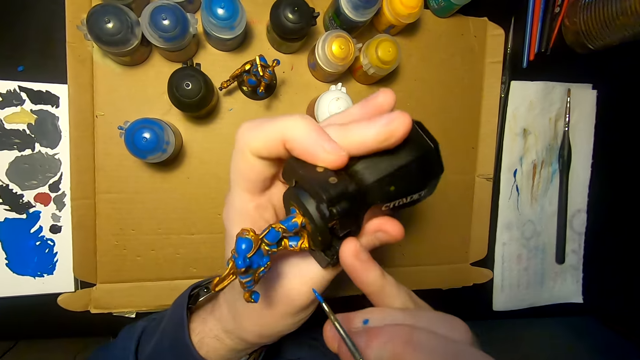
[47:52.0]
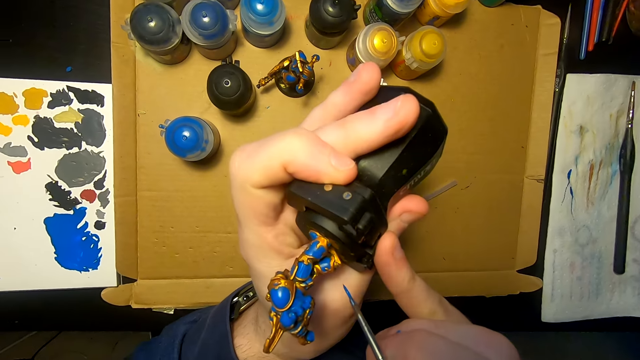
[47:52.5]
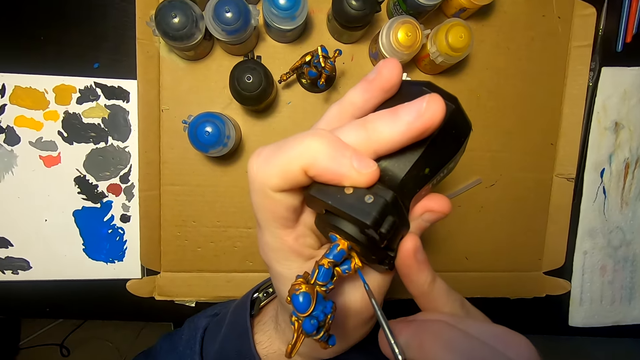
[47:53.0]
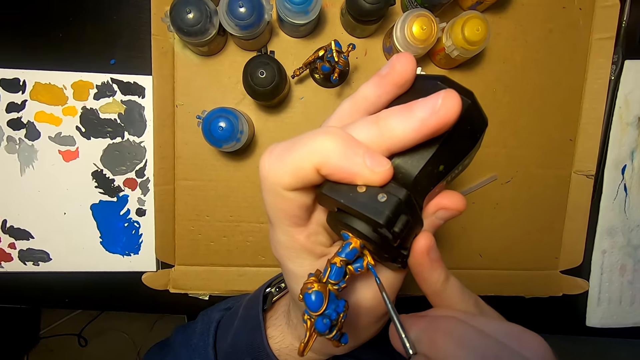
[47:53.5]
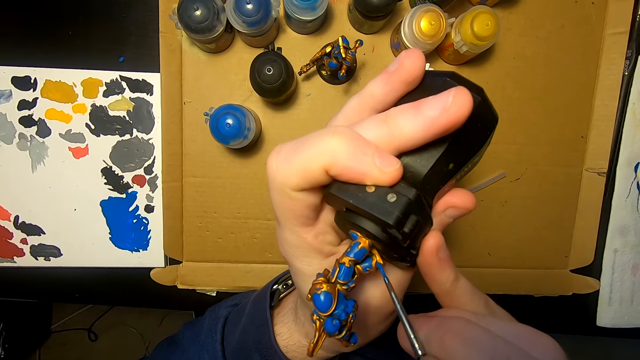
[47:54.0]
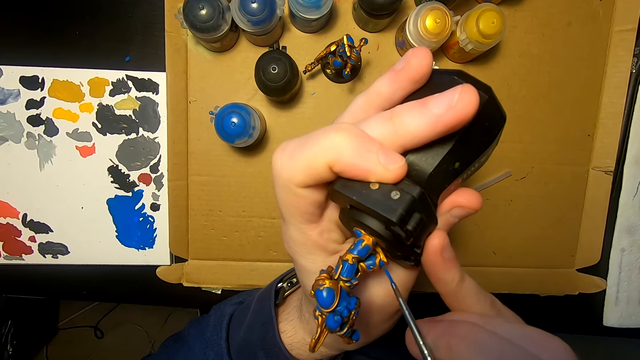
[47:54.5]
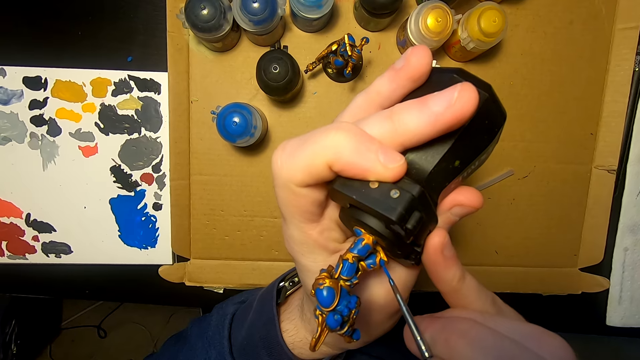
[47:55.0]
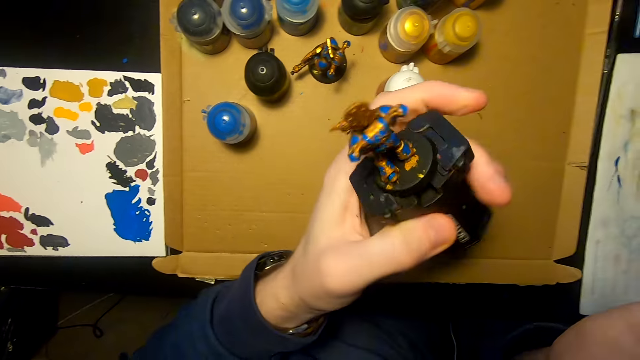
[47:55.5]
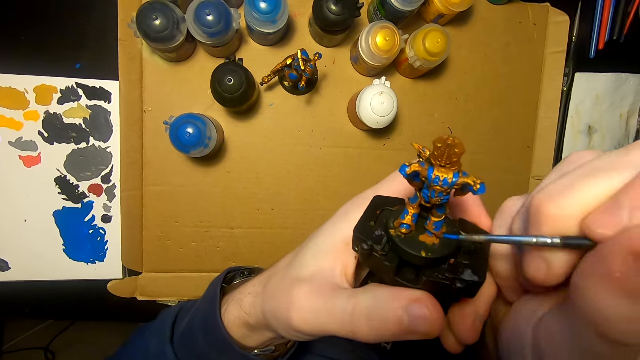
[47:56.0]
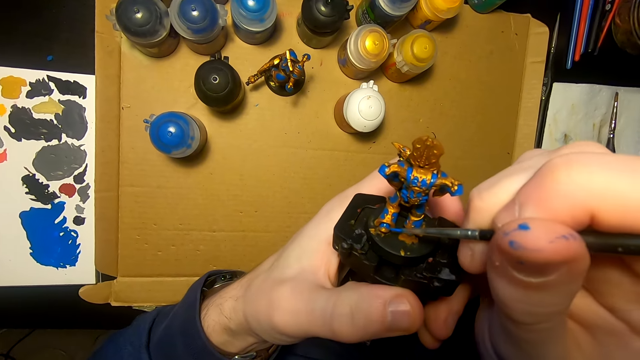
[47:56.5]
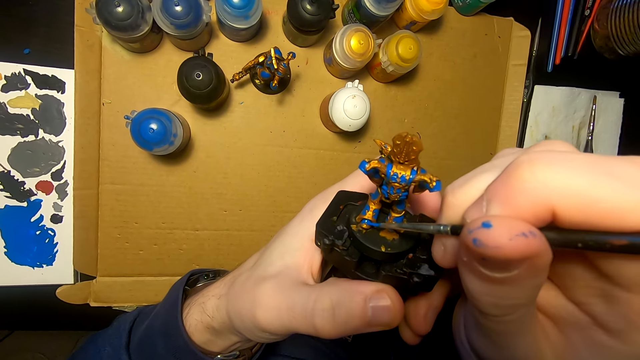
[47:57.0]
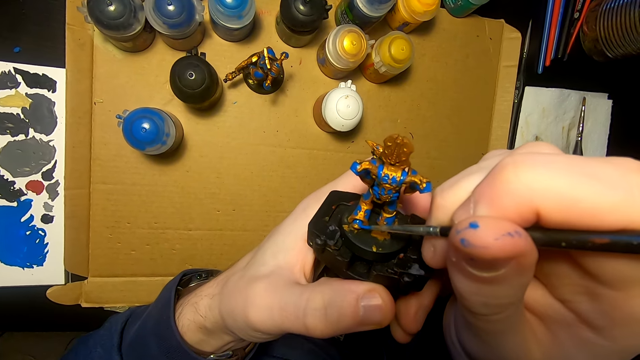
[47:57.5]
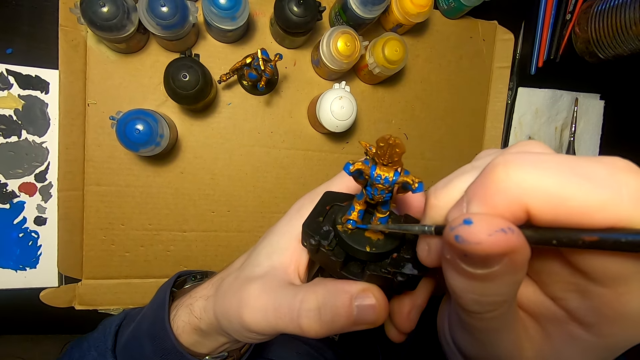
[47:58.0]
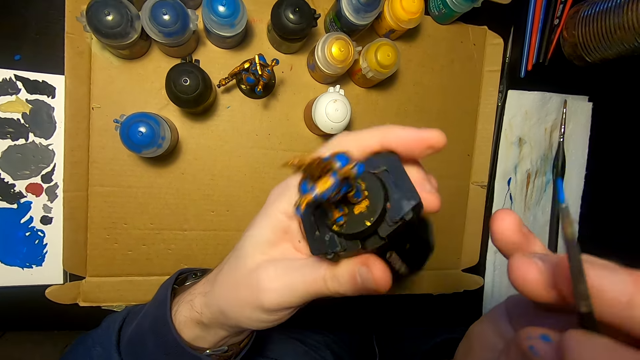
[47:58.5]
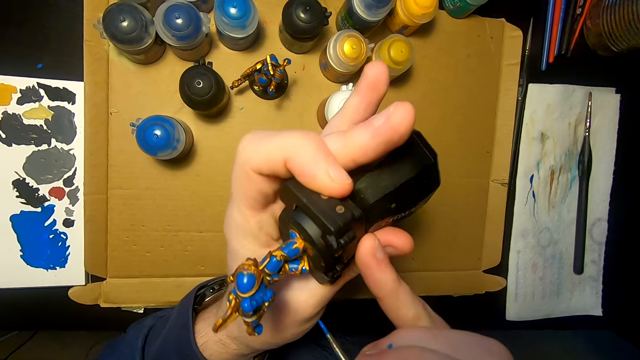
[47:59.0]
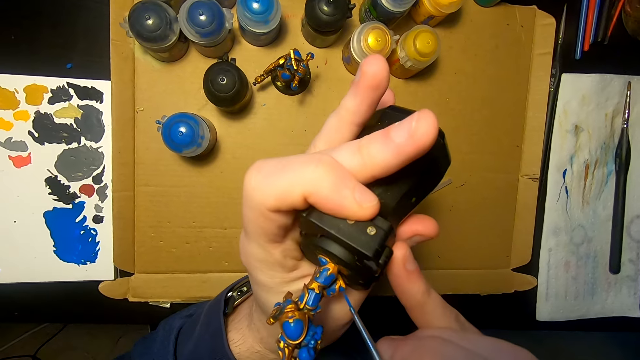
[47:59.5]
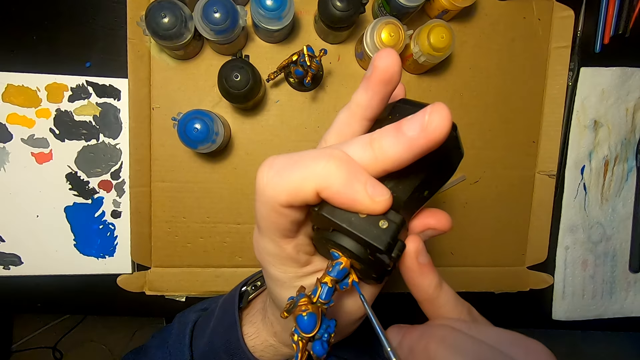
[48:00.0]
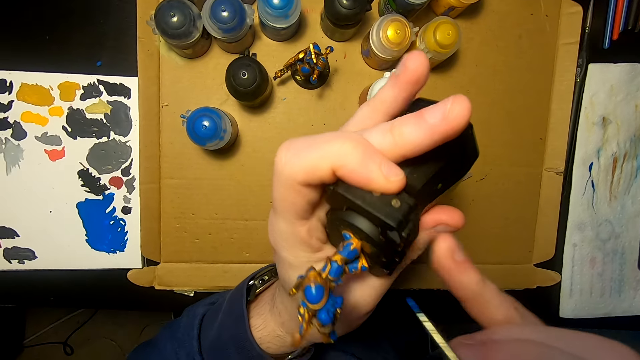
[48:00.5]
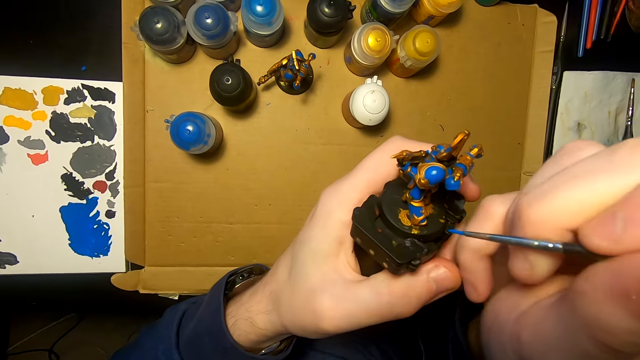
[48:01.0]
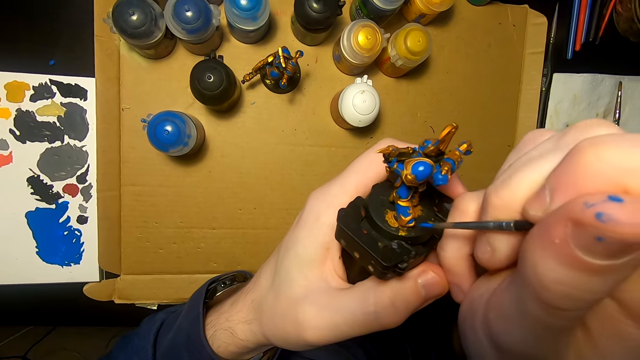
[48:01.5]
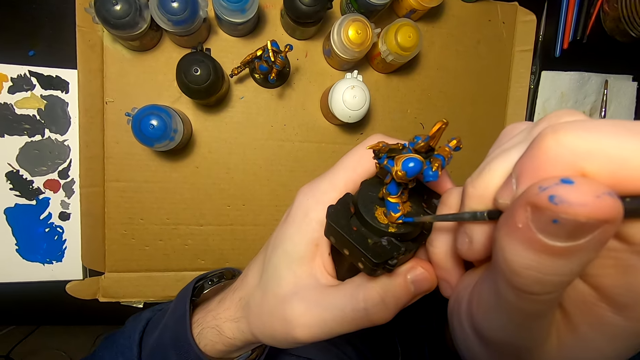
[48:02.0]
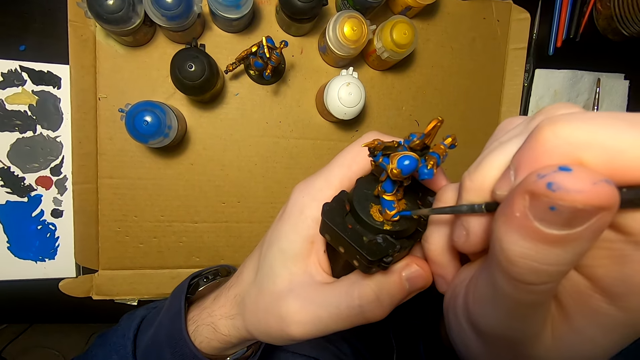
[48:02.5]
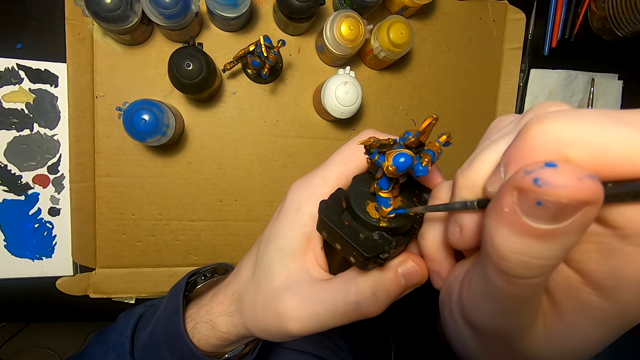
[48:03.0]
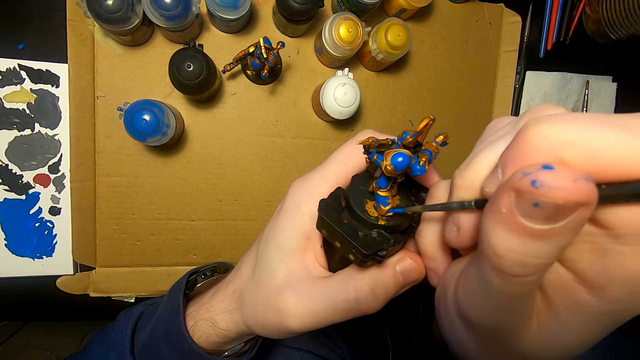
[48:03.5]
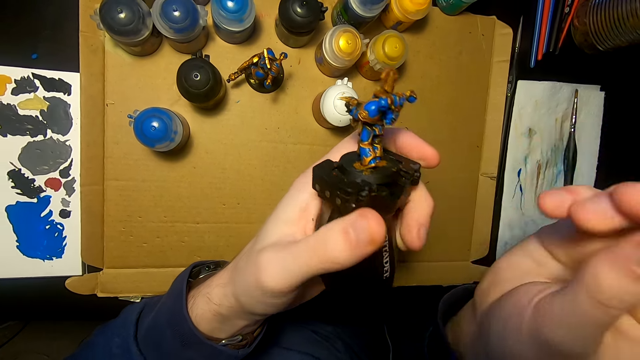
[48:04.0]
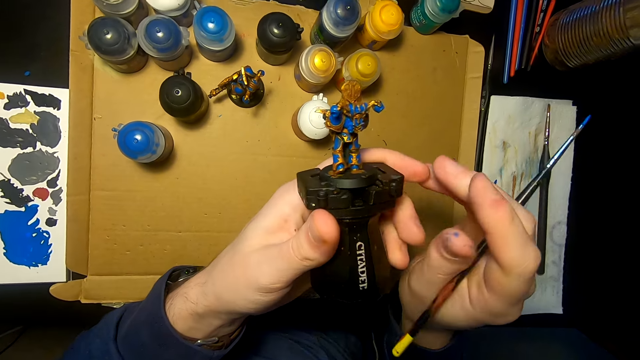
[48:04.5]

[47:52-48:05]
The camera wearer turns the sculpture, looks at the sculpture, and paints the sculpture with a pen brush. They look at the sculpture and paint the sculpture with the pen brush. They turn the sculpture and paint the sculpture with the pen brush. They turn the sculpture and paint the sculpture with the pen brush.

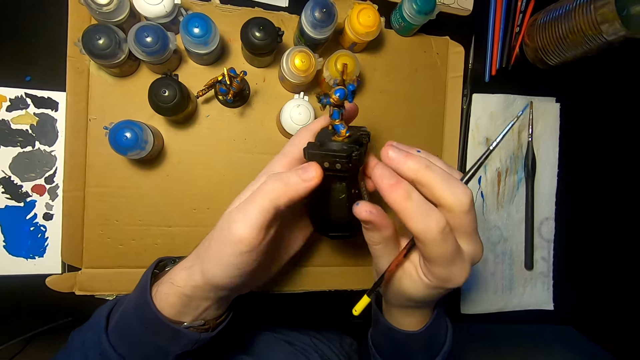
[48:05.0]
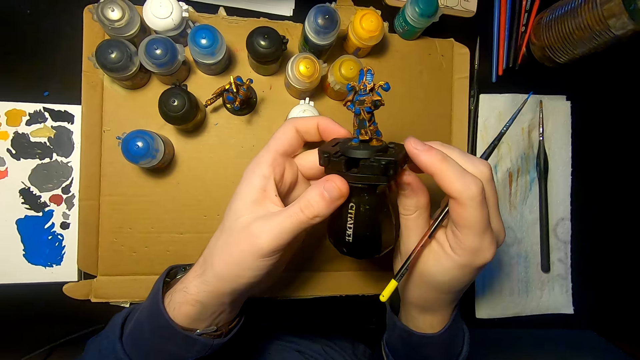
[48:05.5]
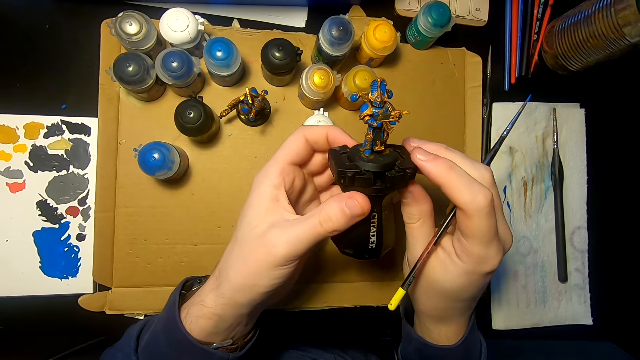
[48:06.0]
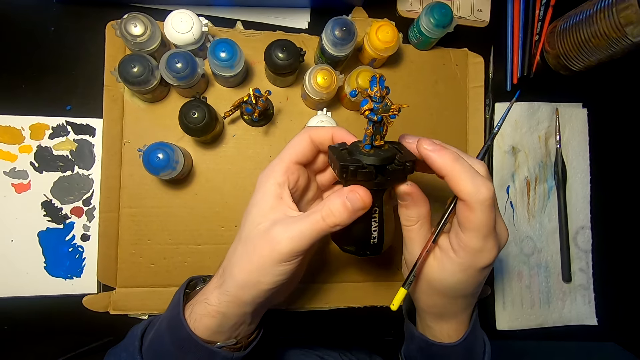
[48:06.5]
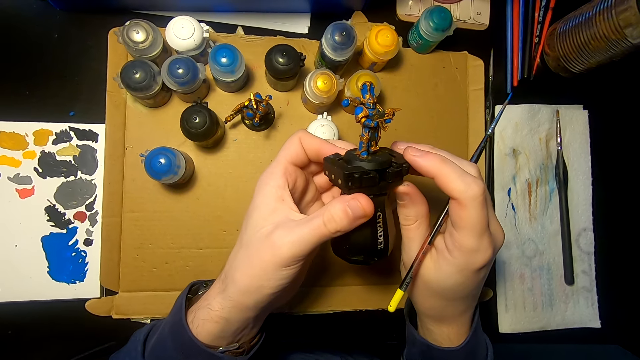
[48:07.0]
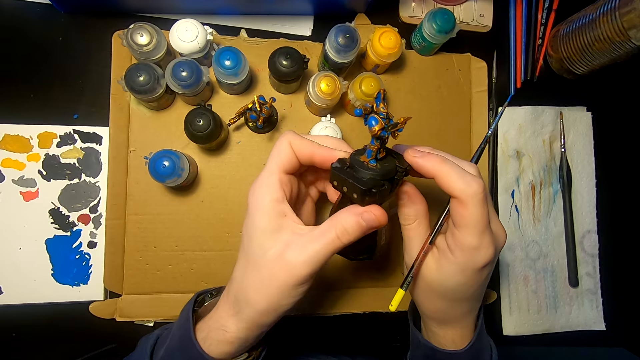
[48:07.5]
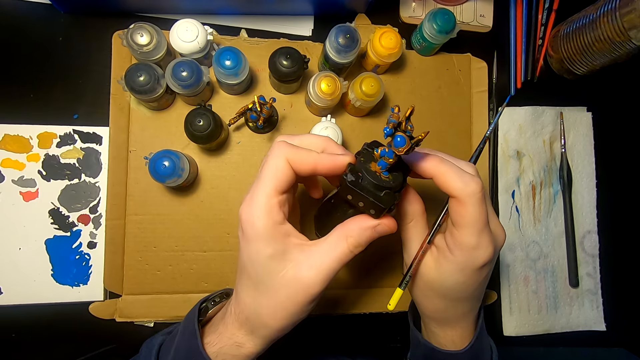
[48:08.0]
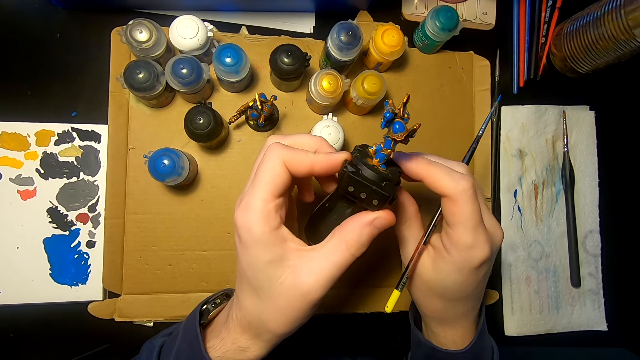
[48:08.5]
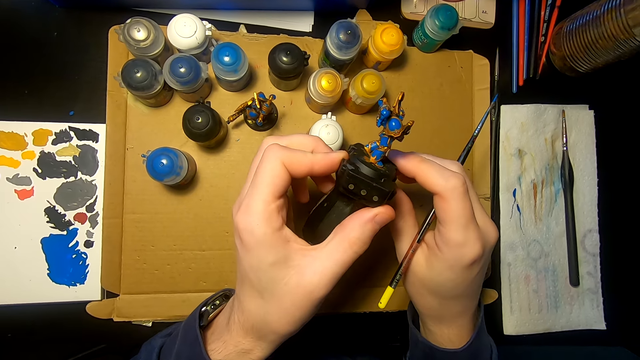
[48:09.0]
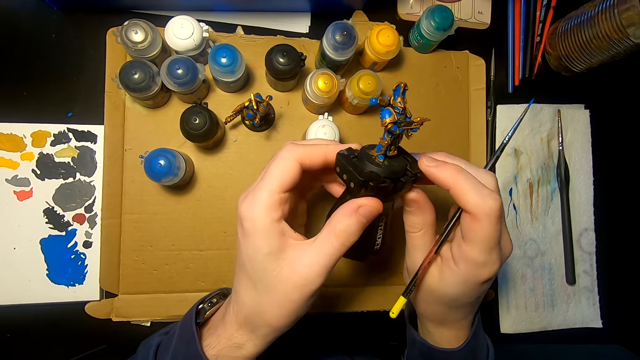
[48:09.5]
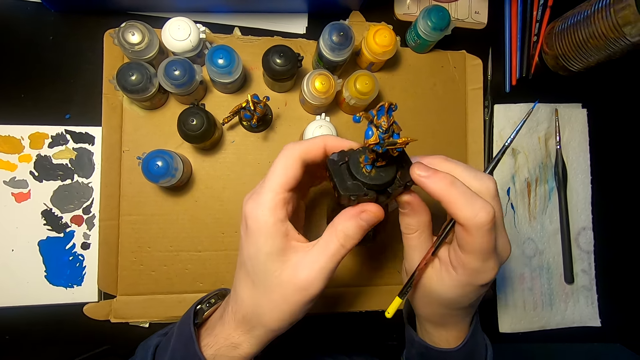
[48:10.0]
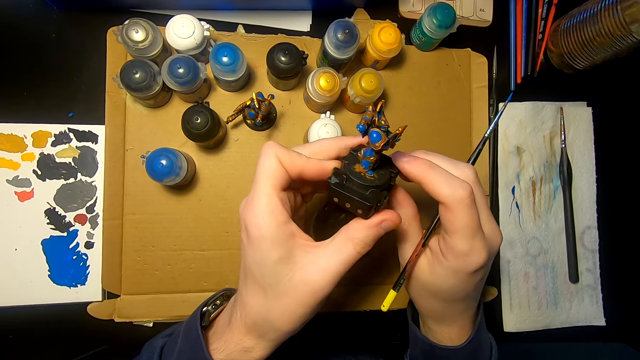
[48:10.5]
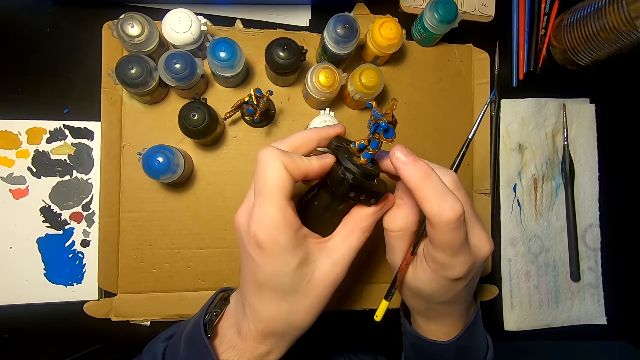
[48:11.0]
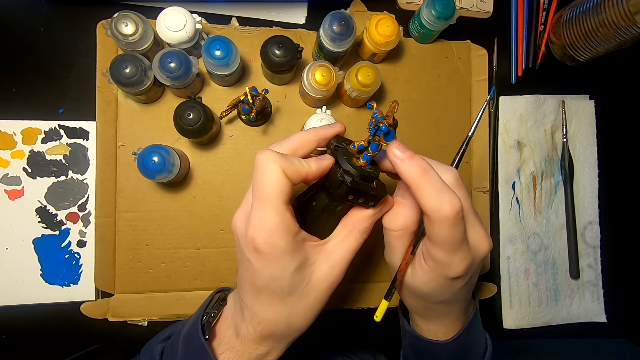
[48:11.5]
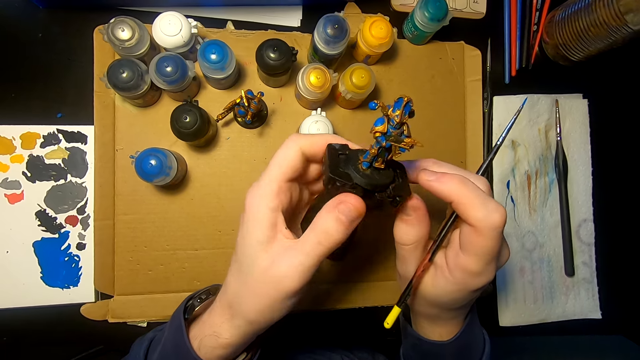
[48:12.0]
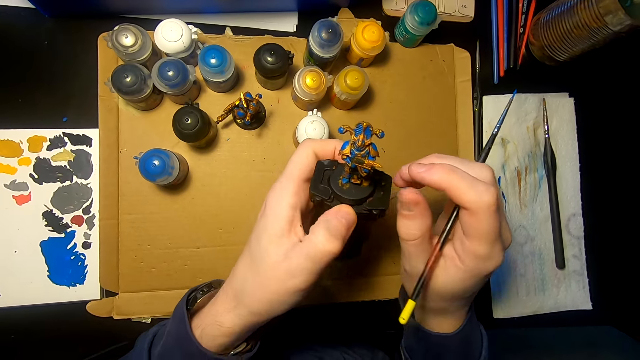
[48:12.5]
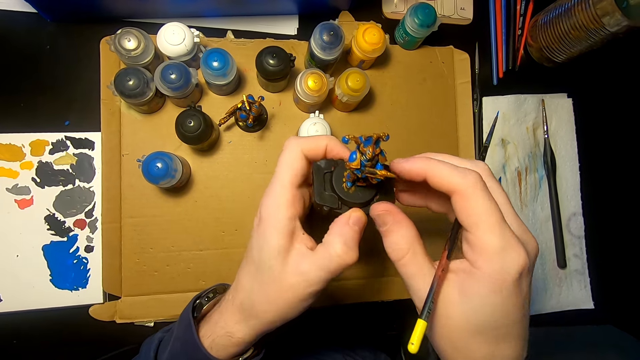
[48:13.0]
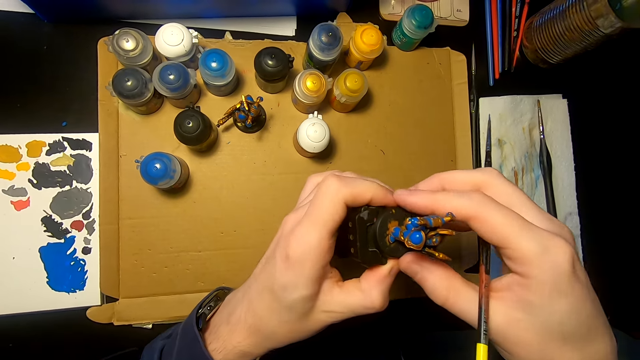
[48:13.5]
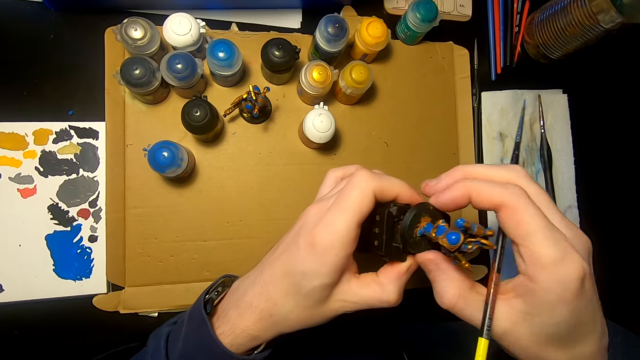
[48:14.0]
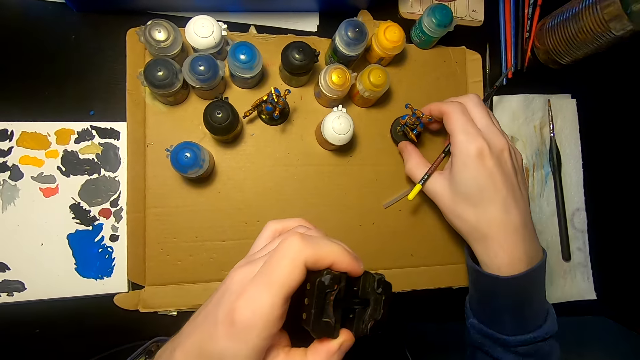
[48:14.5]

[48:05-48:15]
The camera wearer looks at the sculpture or figurine. They wipe the figurine. They pull the sculpture and remove the figurine from a painting handle.
